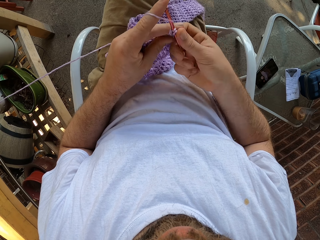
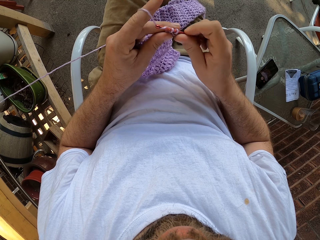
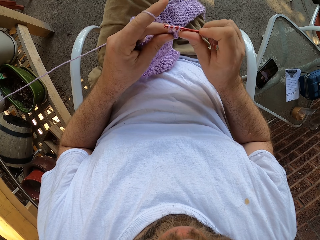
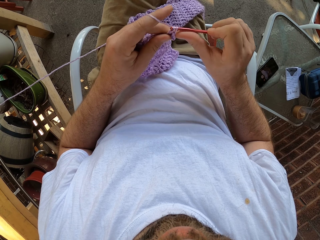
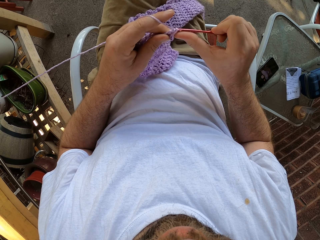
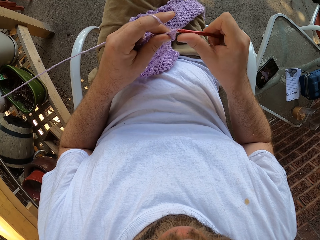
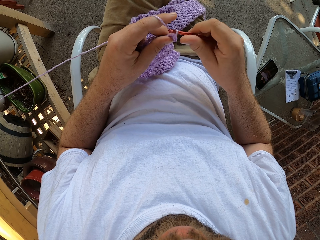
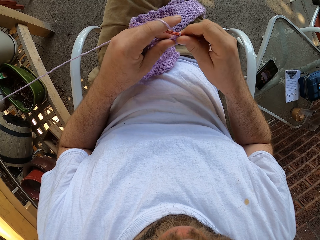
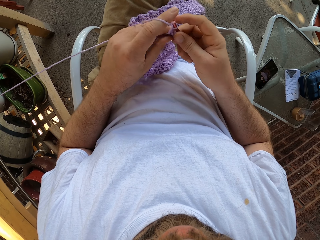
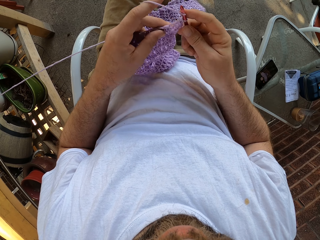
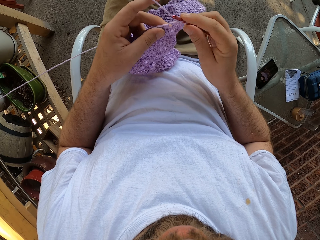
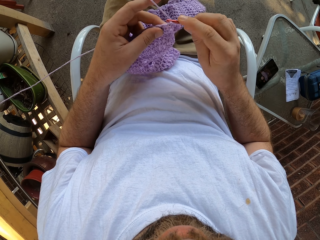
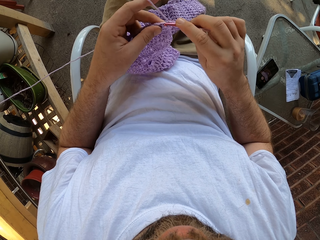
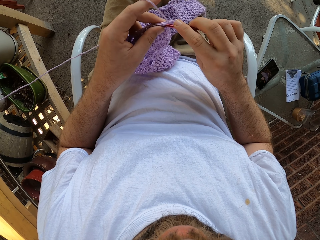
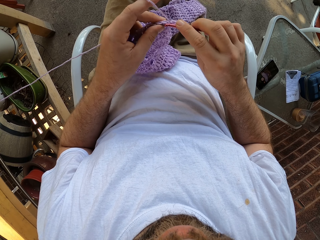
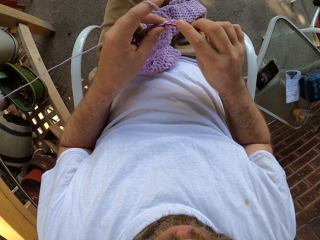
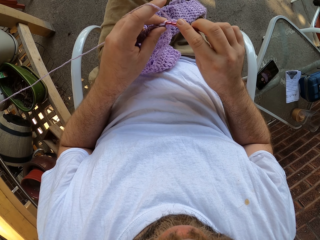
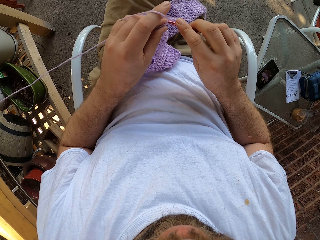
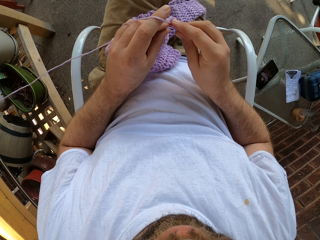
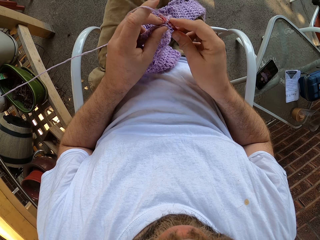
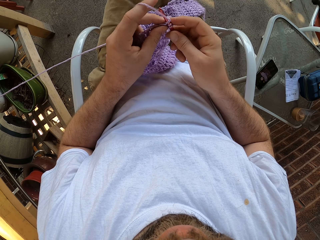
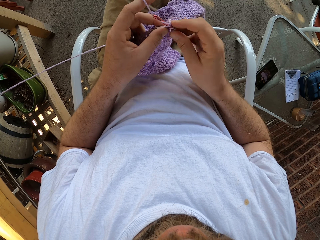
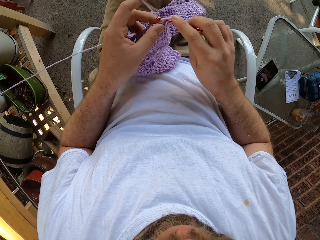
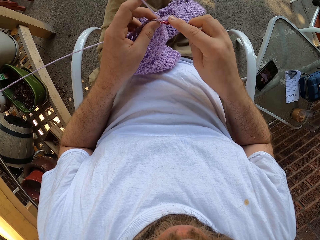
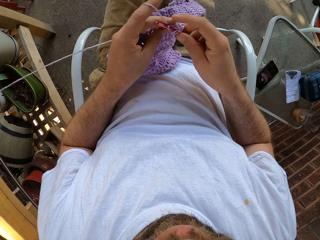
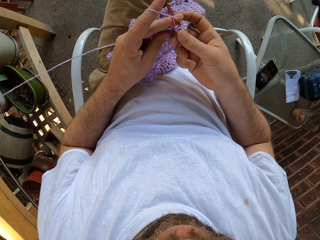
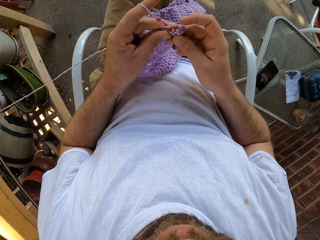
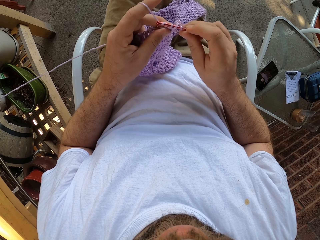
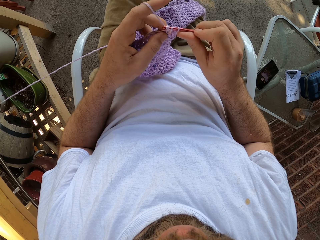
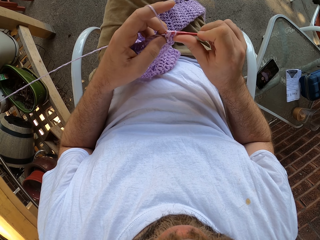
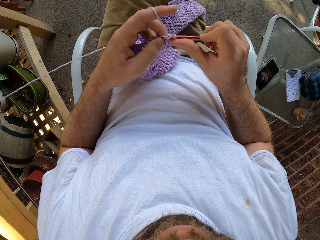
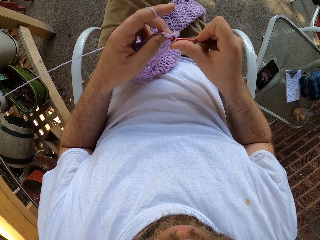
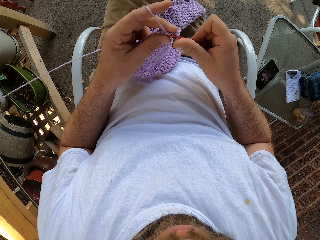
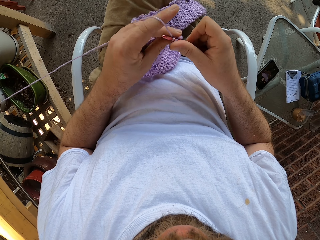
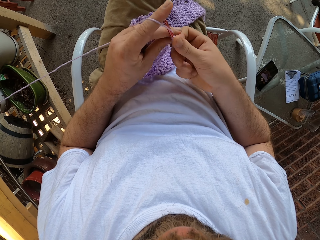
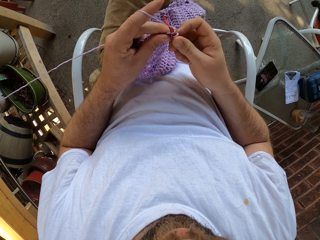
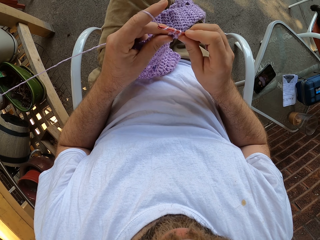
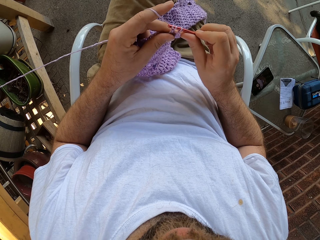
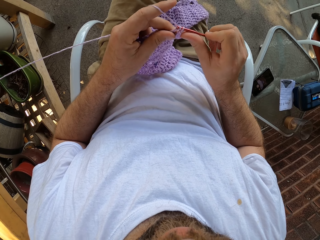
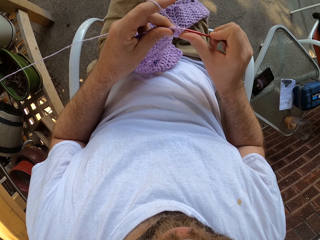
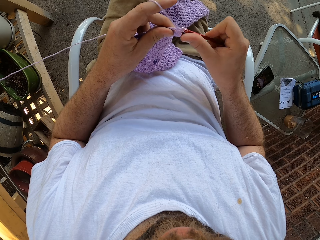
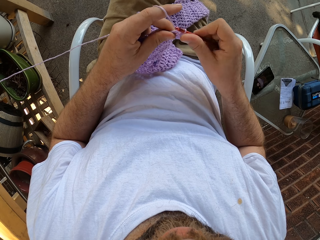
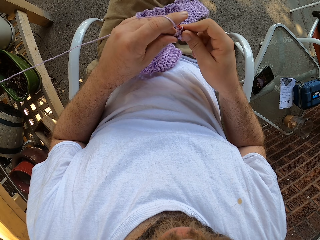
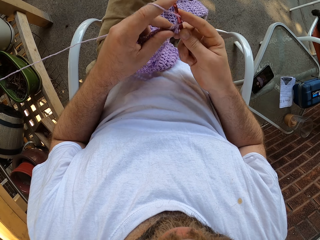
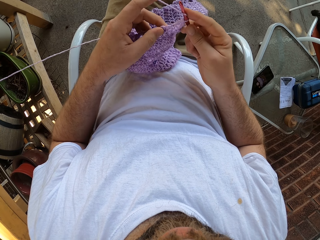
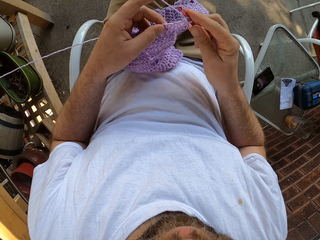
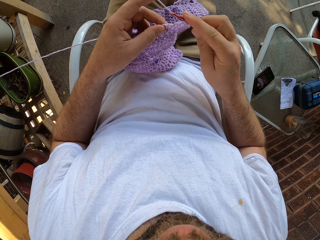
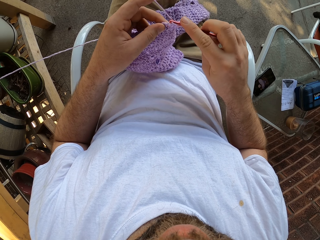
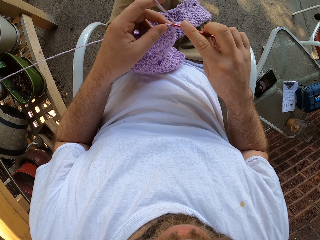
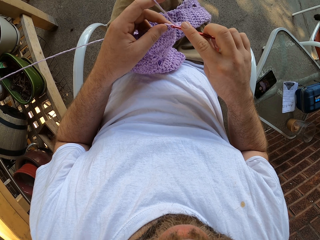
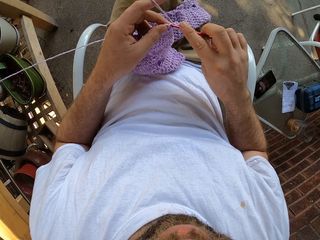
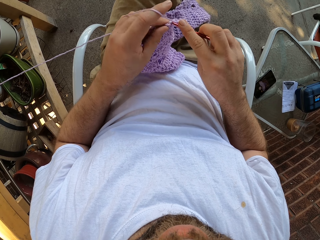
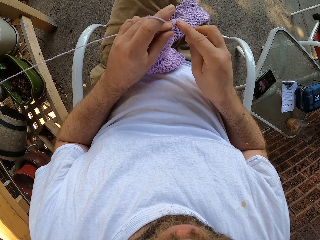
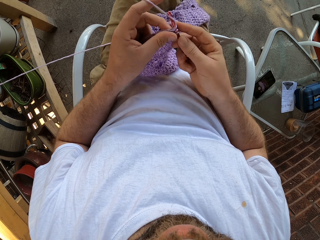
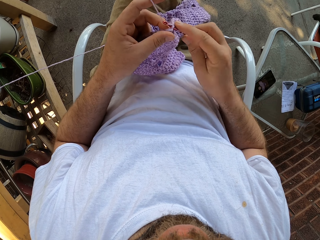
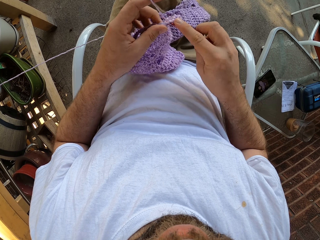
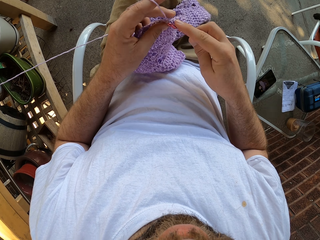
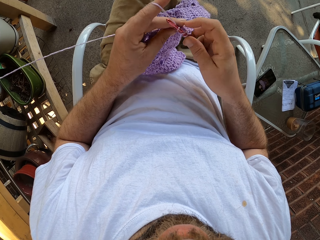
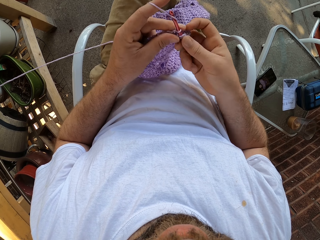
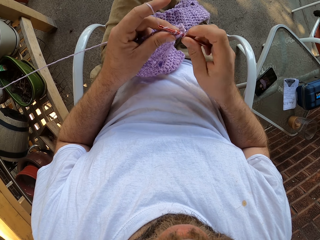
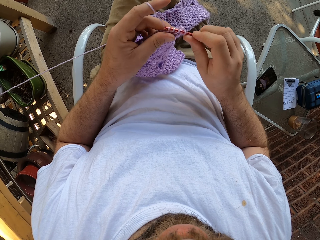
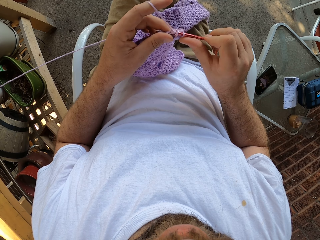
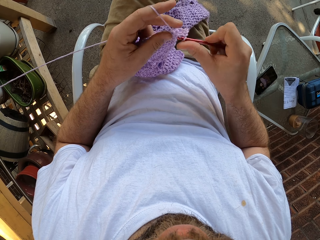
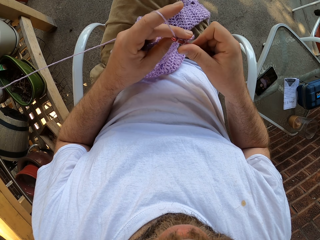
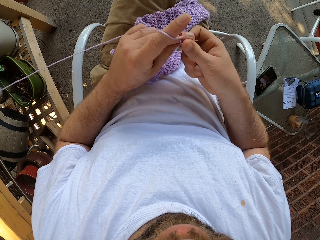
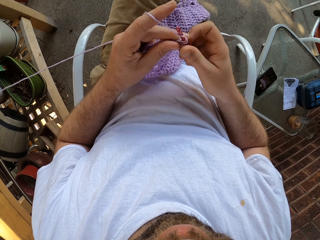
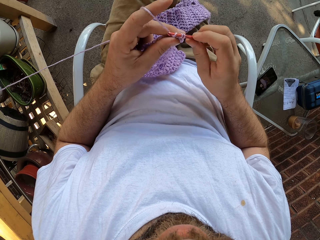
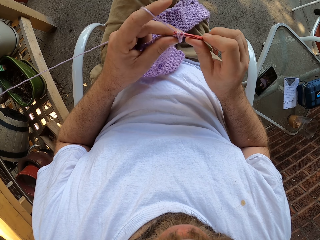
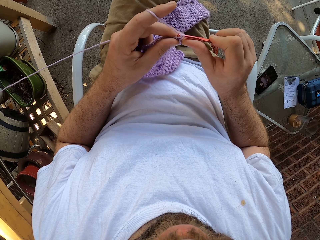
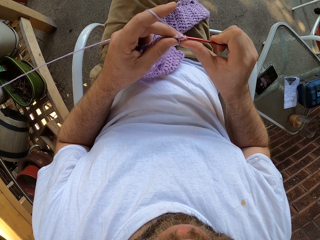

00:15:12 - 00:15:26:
The camera wearer moves the left hand. They crochet the cloth with a crochet hook. They move the left hand. They crochet the cloth with the crochet hook.

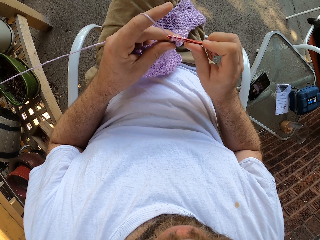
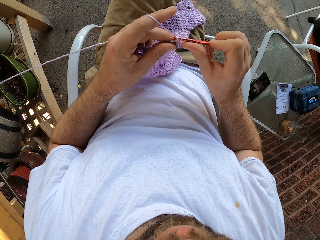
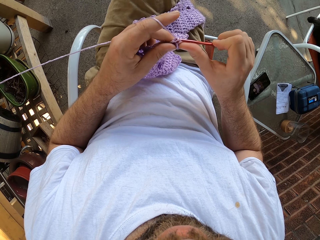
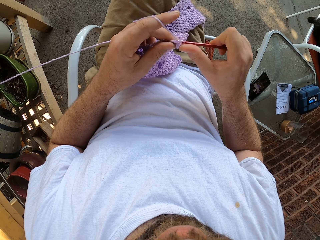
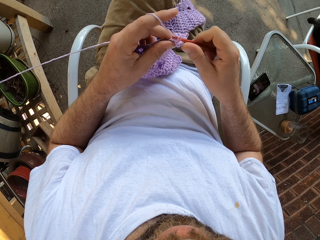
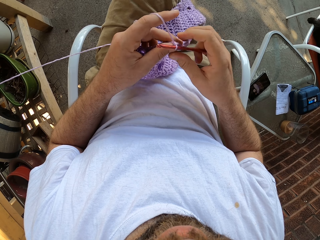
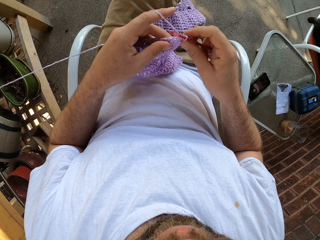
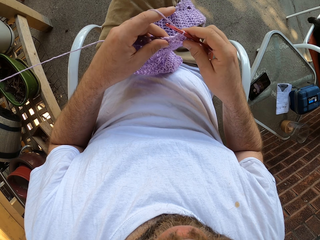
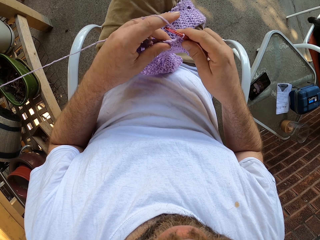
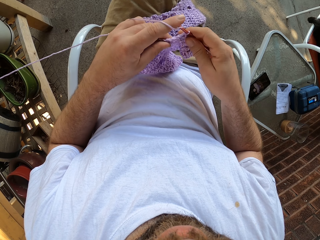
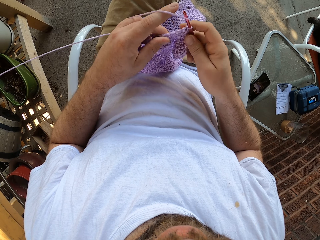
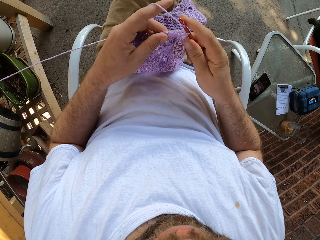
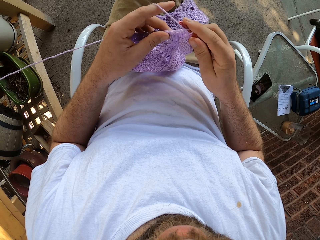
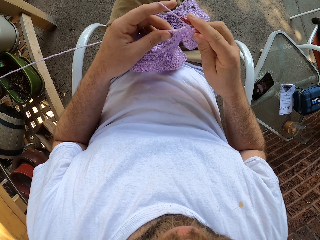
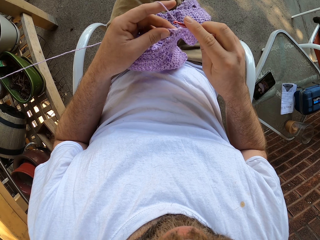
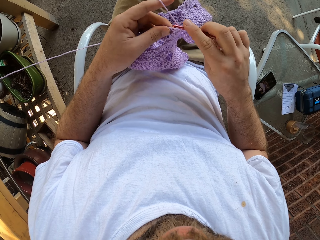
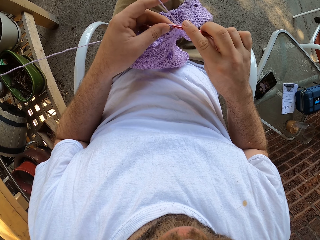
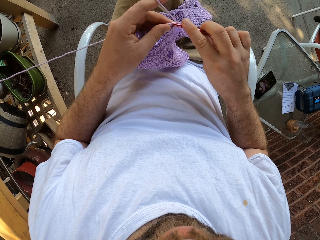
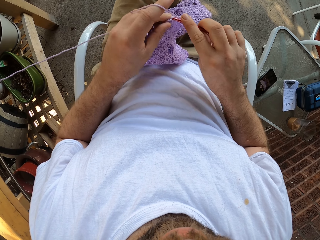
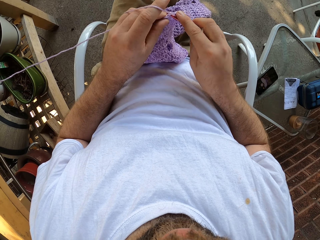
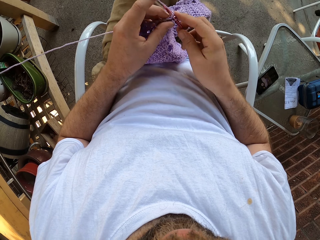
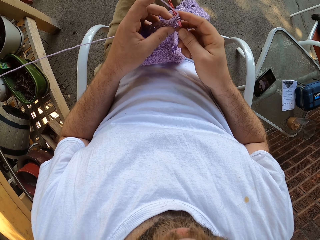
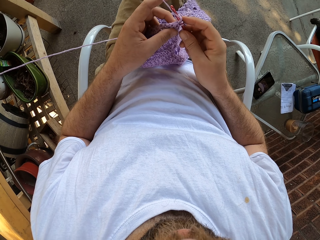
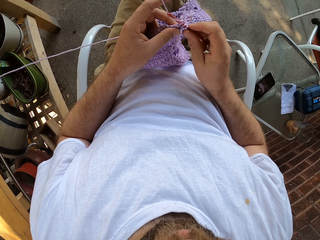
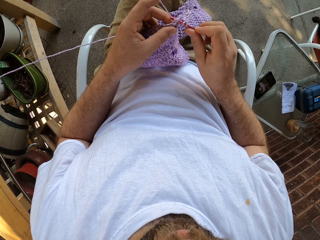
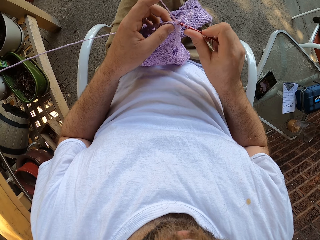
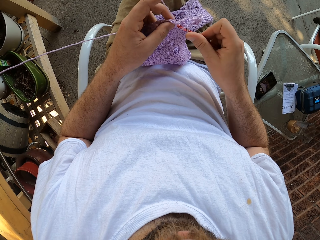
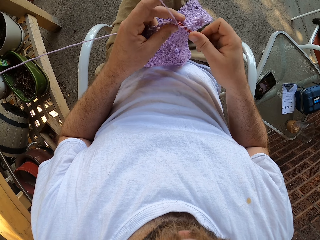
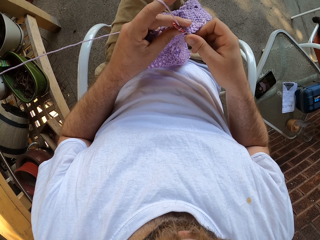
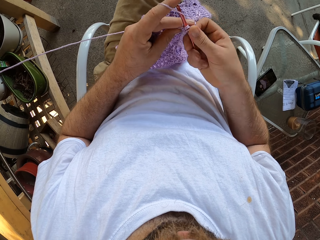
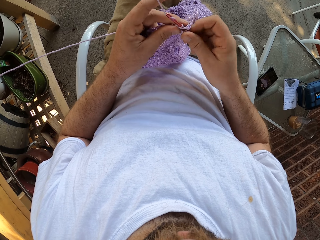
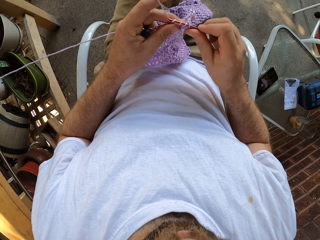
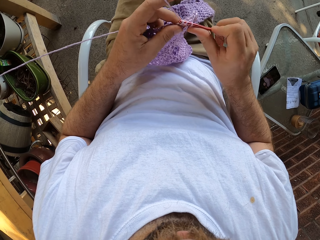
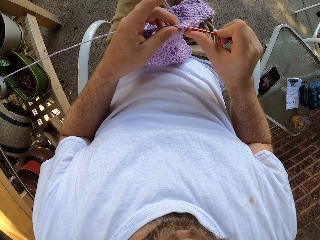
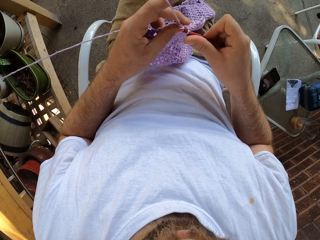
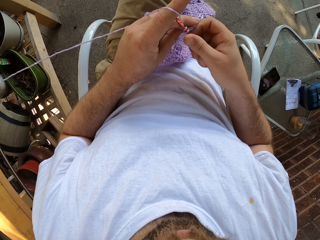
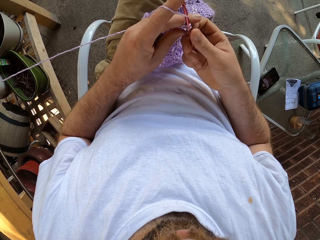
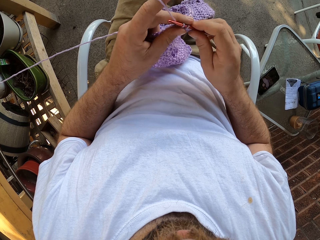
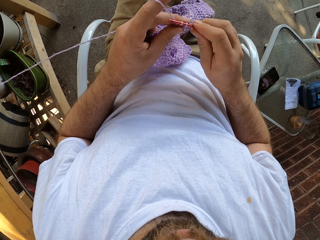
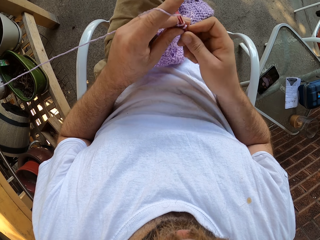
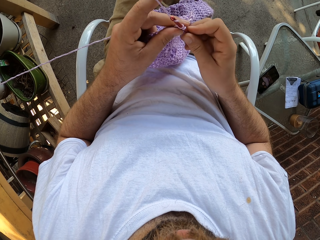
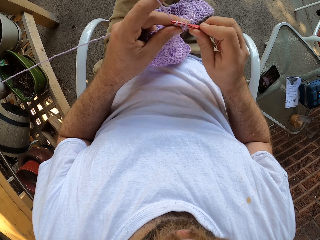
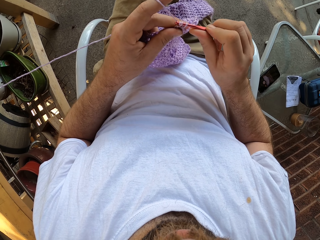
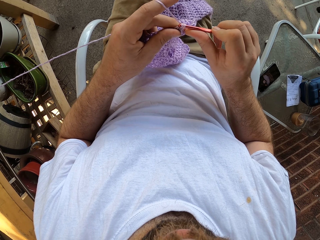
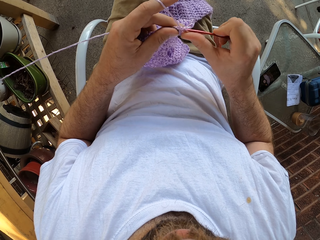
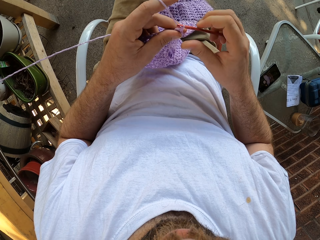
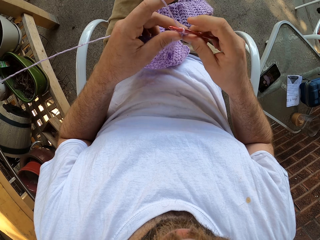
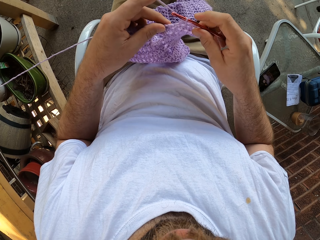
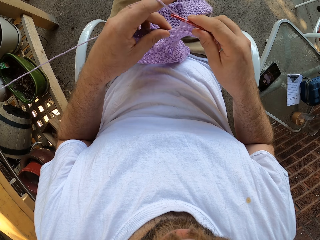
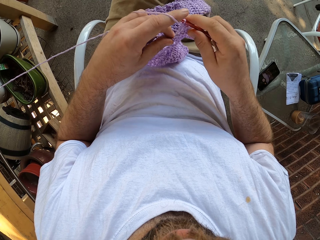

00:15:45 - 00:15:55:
The camera wearer moves the left hand. They crochet the cloth with a crochet hook.
